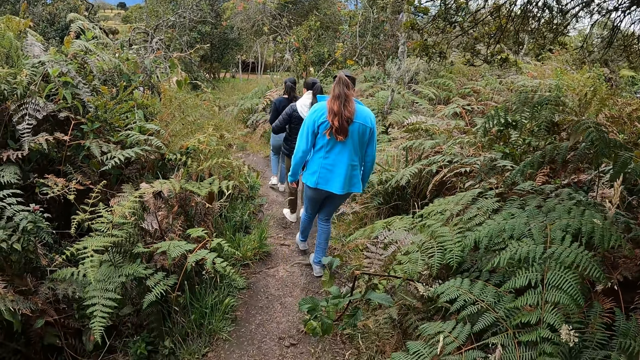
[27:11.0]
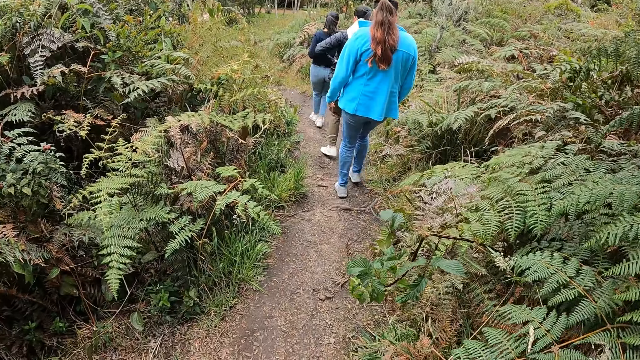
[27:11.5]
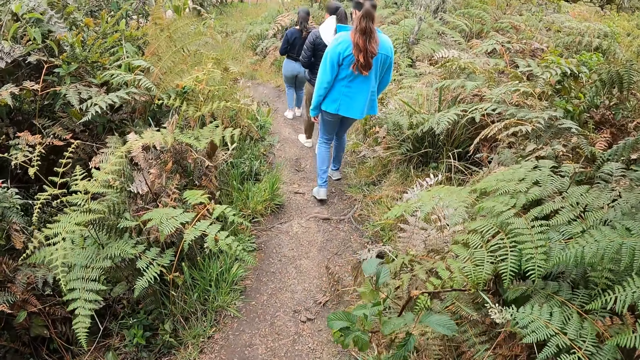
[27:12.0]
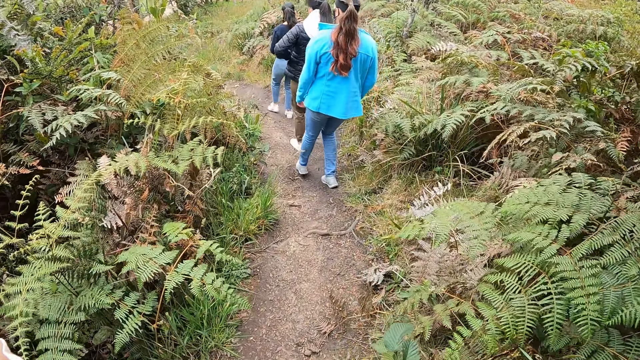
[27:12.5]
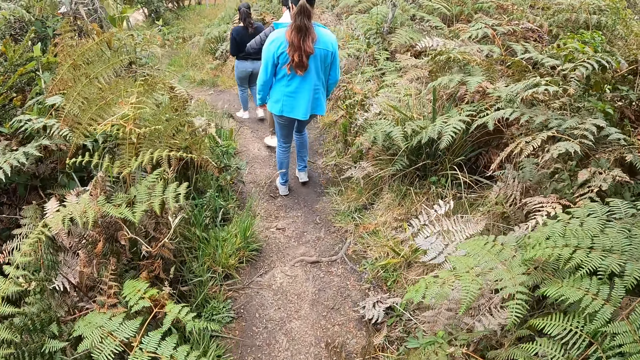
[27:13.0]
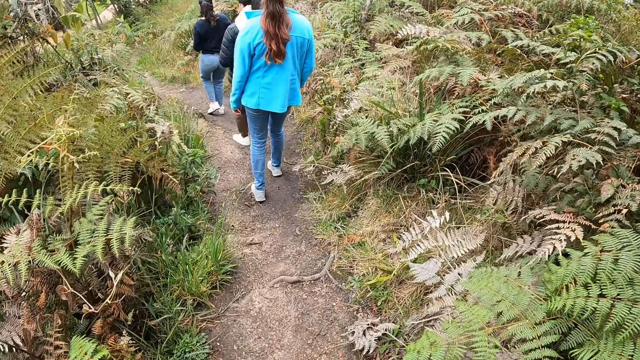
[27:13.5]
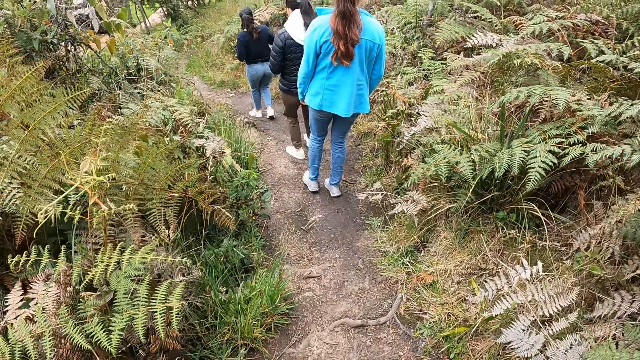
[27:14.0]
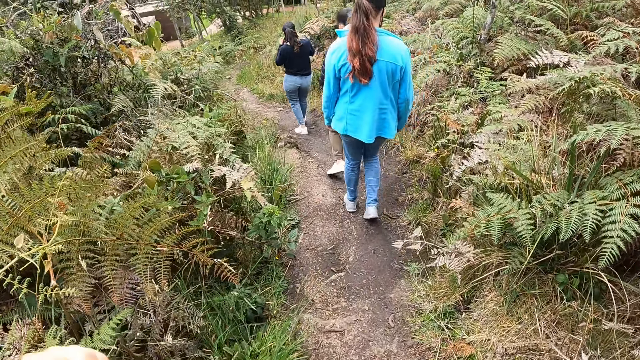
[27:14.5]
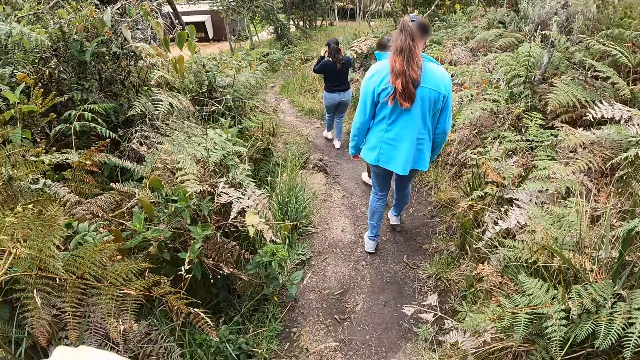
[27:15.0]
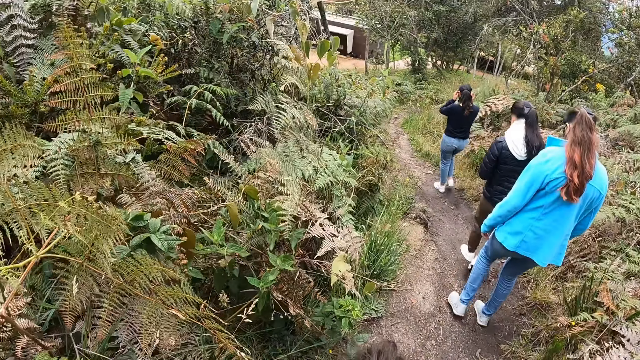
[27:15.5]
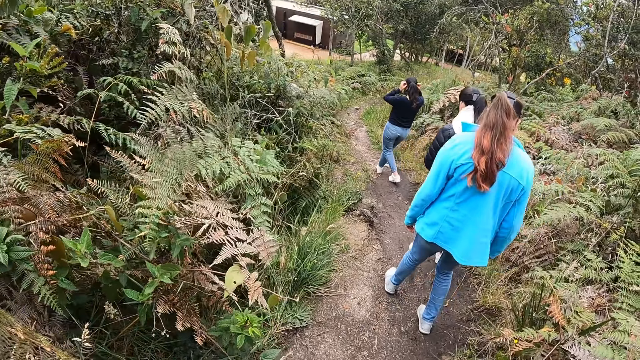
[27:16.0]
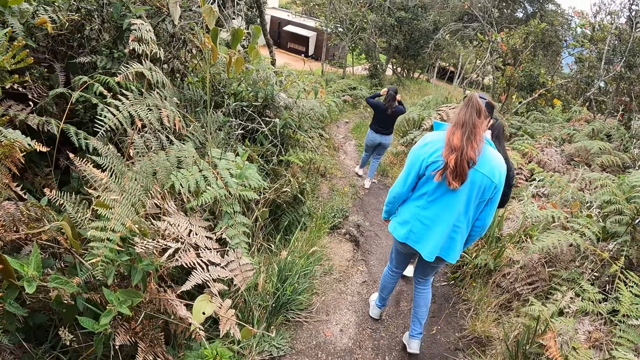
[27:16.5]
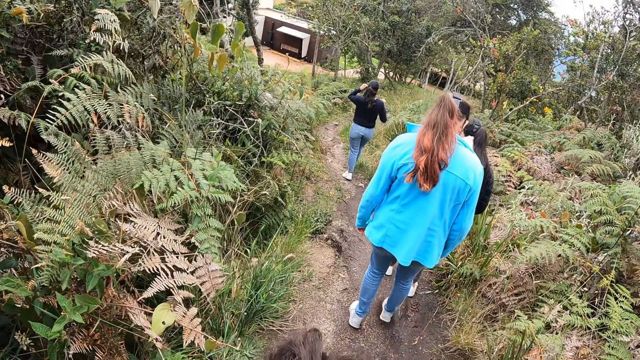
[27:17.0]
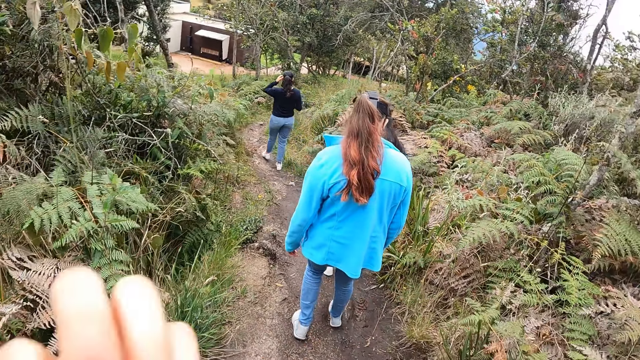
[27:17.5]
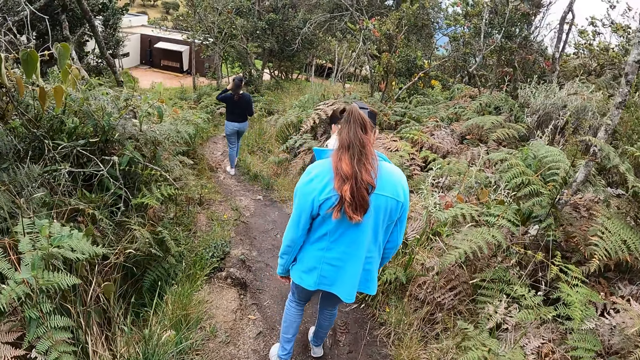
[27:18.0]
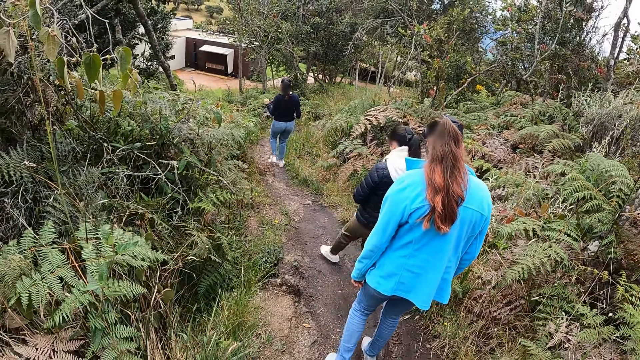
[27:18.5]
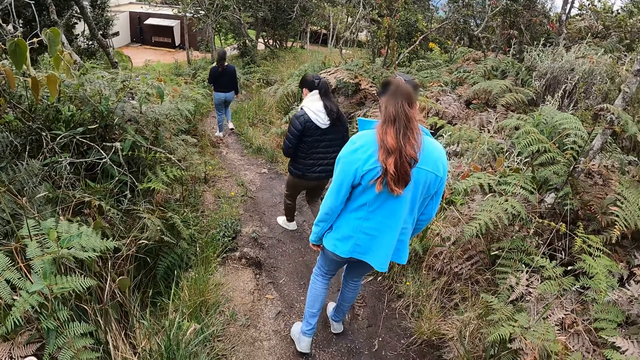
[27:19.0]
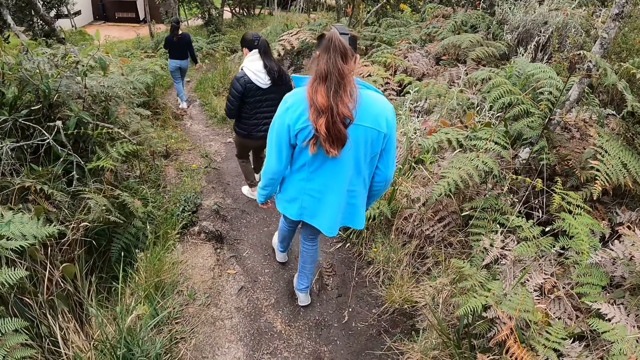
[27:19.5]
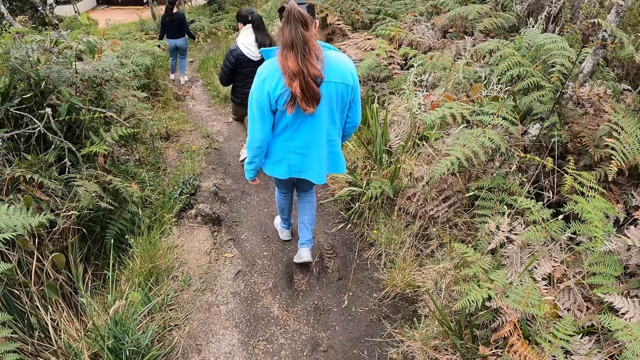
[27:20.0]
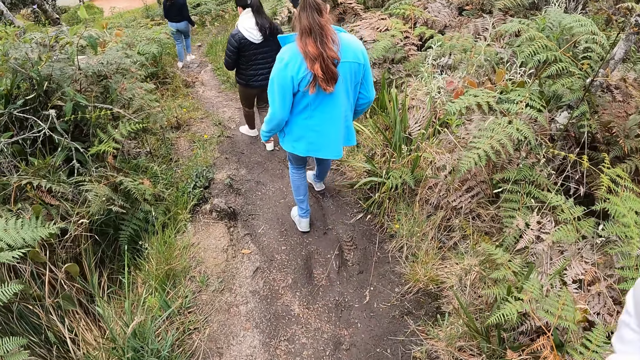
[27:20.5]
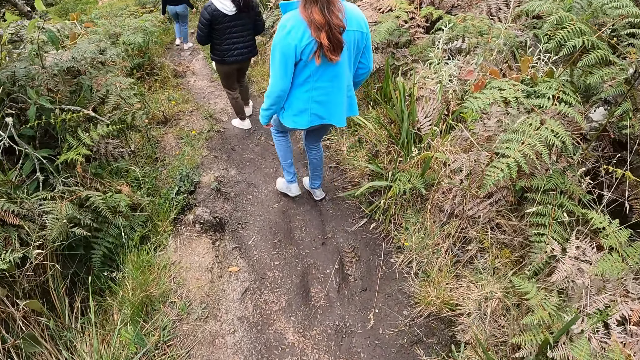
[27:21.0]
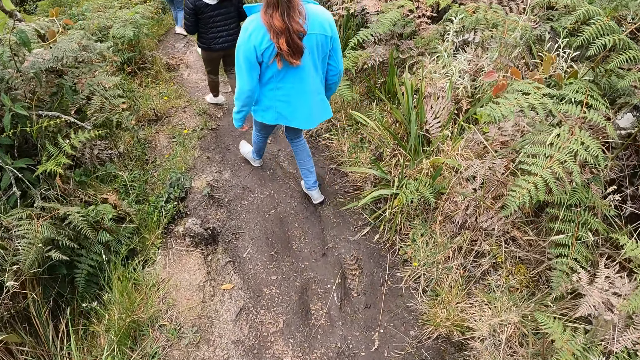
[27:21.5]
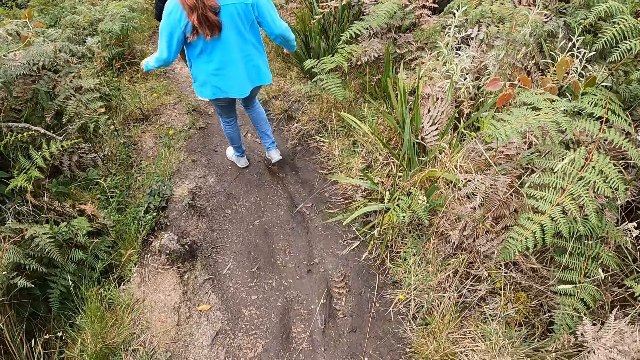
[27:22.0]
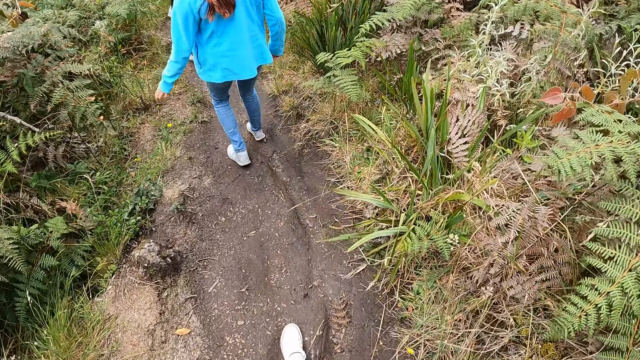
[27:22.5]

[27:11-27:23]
The woman adjusts her camera with her hands.

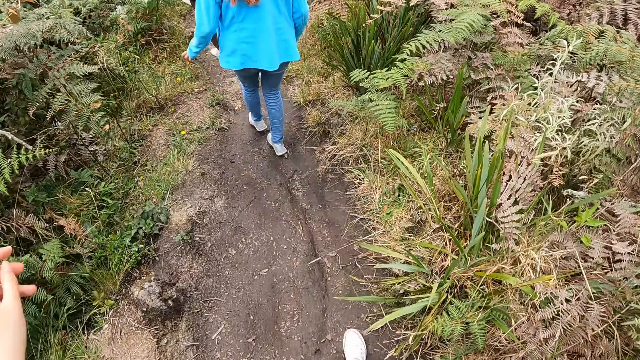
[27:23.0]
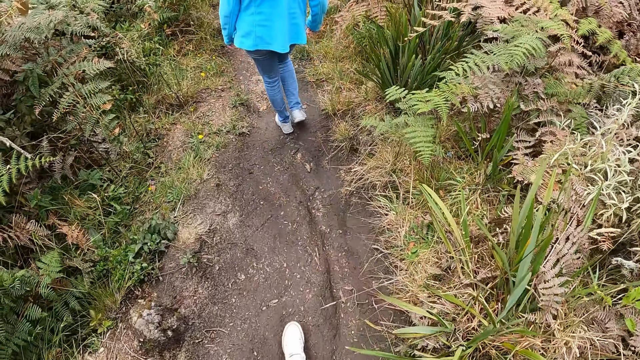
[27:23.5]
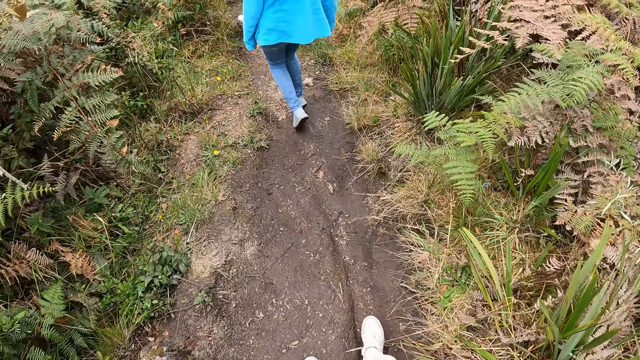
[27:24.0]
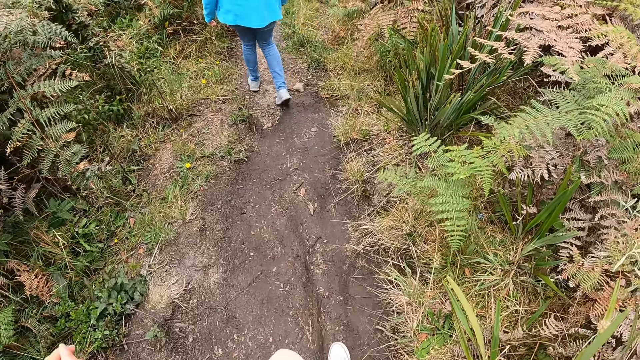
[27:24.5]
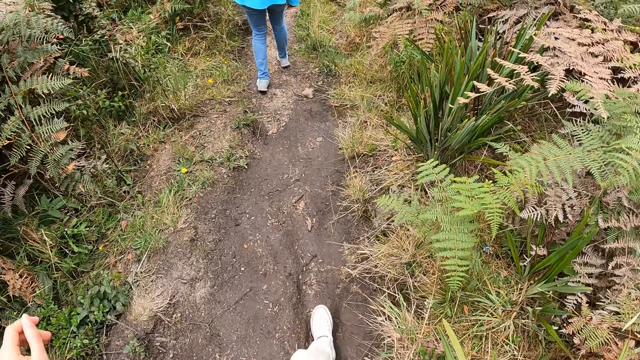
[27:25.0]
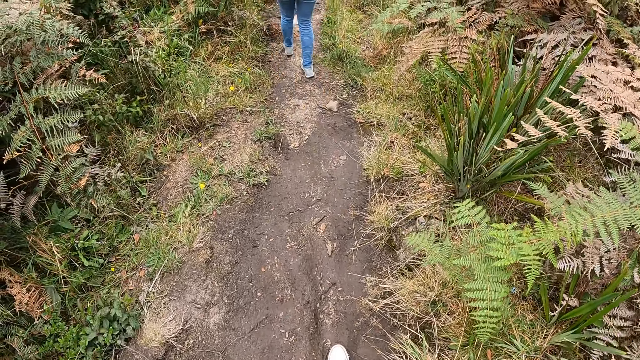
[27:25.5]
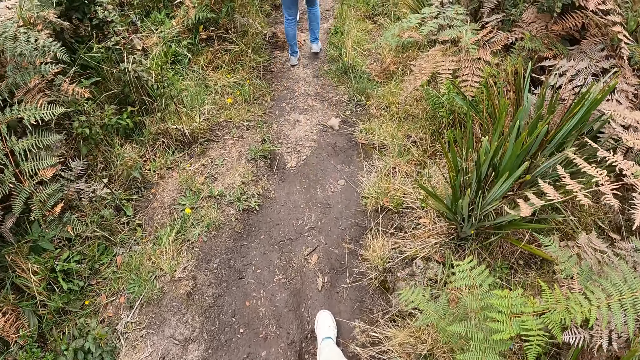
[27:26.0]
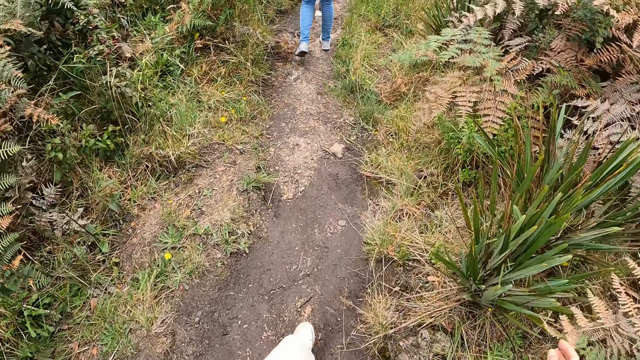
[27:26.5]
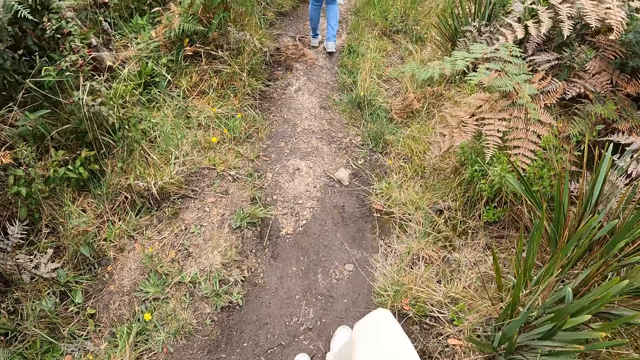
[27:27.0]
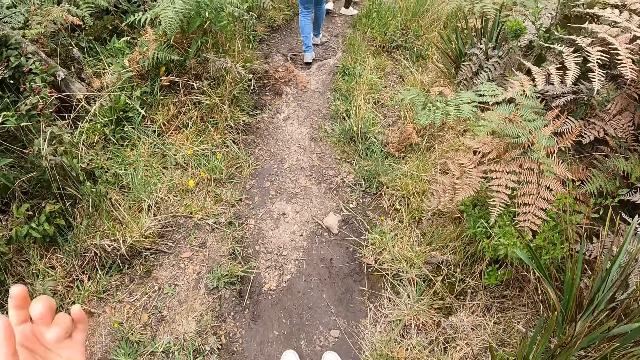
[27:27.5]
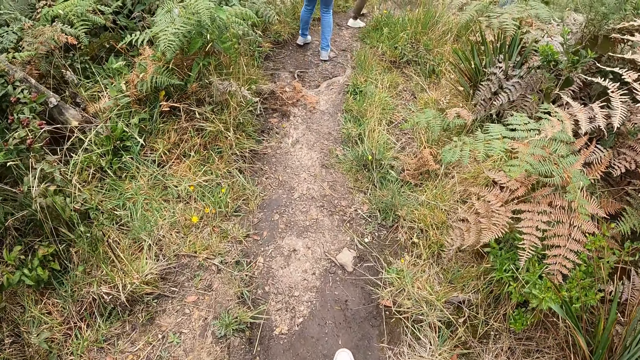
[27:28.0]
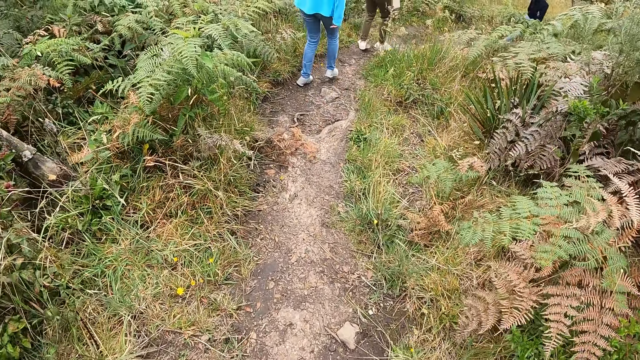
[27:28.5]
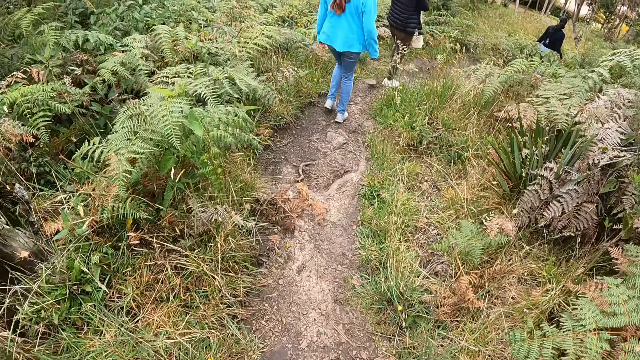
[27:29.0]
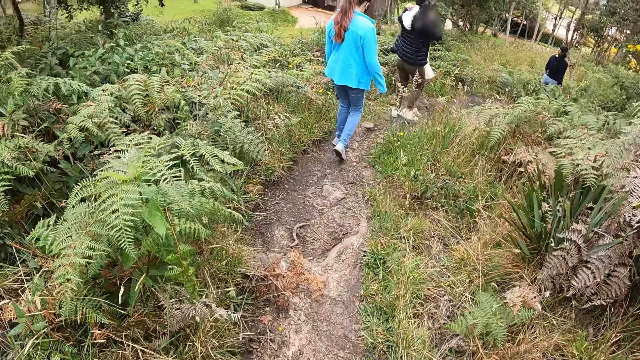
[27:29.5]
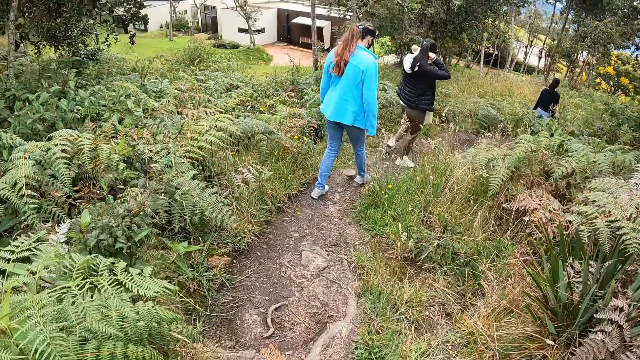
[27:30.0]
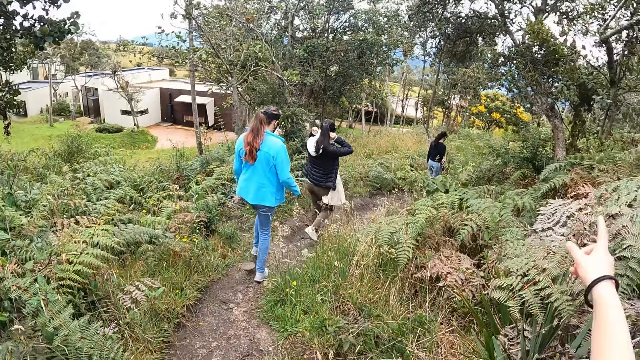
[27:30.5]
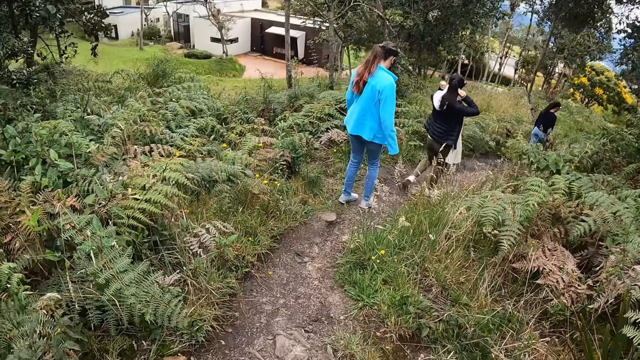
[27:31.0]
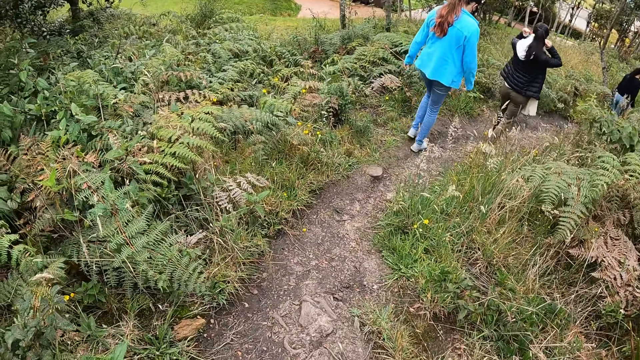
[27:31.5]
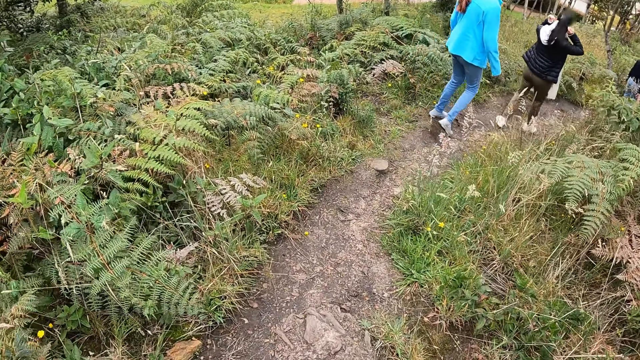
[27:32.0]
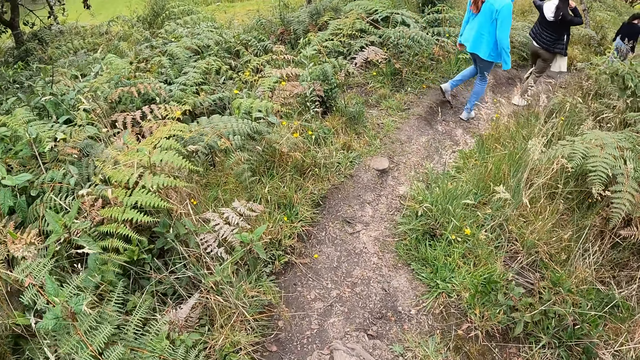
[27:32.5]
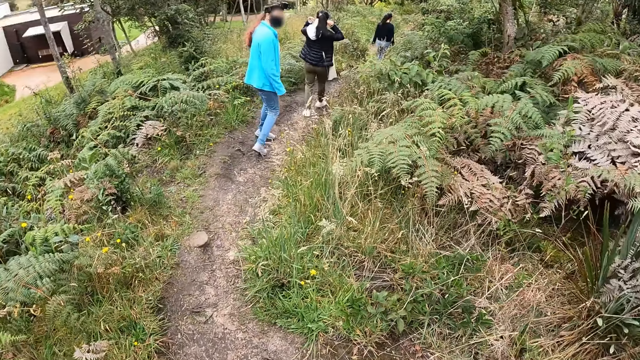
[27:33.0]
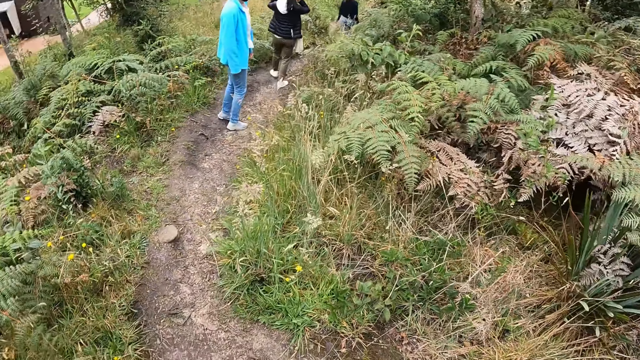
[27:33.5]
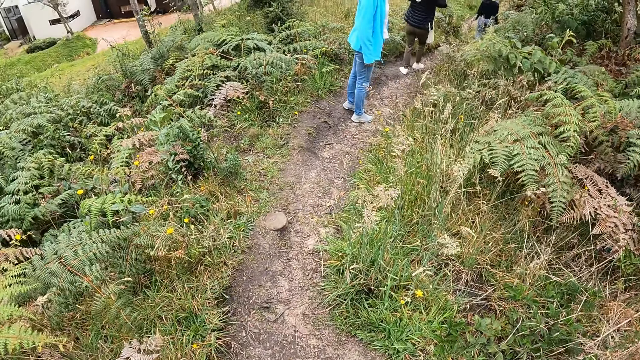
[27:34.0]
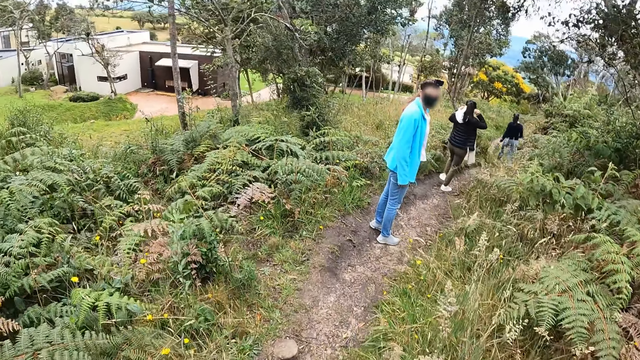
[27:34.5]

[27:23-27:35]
The camera wearer interacts with the woman.
